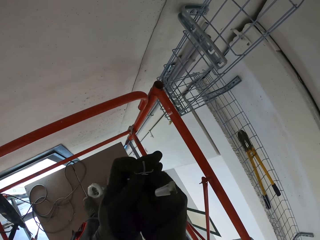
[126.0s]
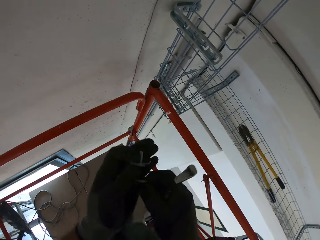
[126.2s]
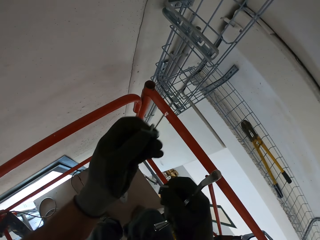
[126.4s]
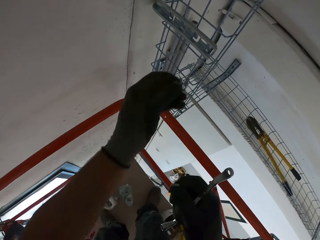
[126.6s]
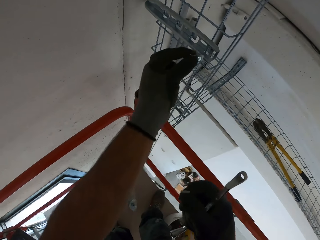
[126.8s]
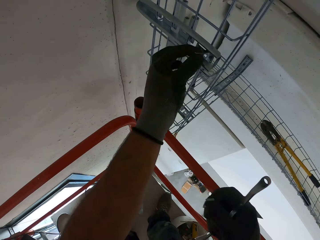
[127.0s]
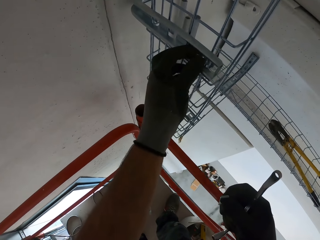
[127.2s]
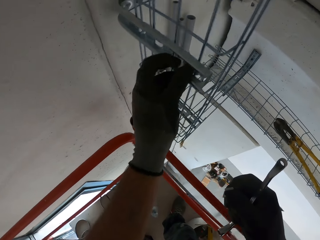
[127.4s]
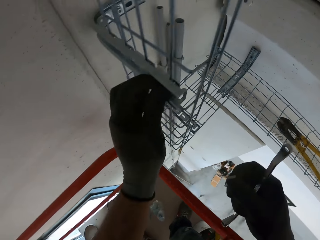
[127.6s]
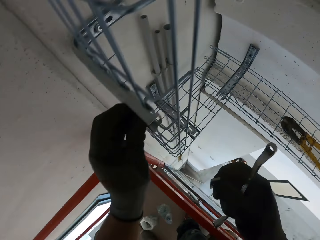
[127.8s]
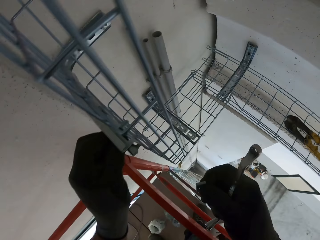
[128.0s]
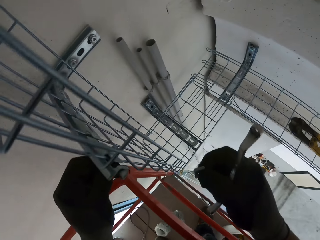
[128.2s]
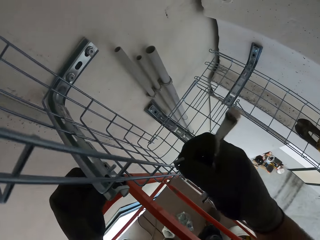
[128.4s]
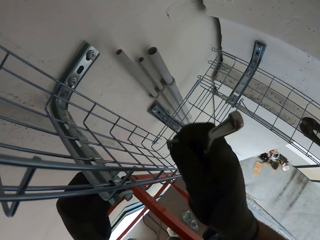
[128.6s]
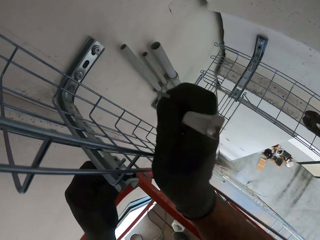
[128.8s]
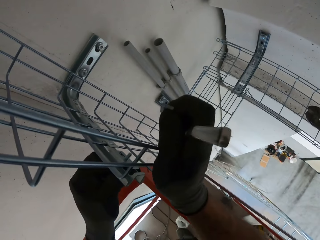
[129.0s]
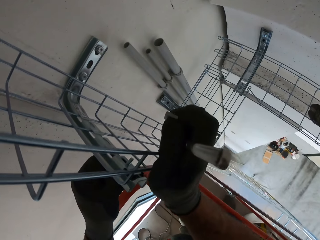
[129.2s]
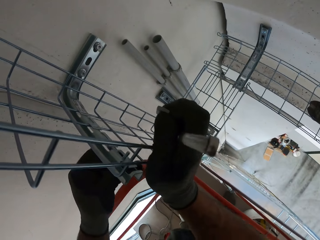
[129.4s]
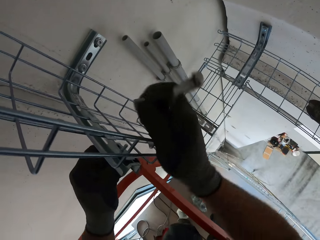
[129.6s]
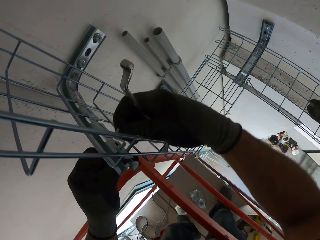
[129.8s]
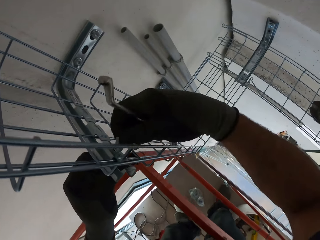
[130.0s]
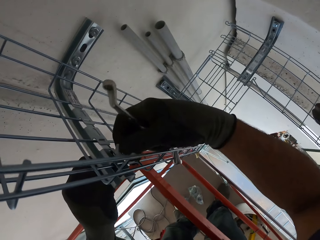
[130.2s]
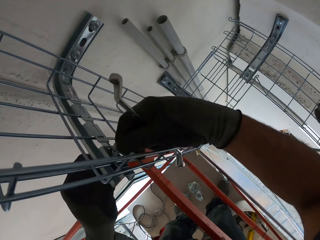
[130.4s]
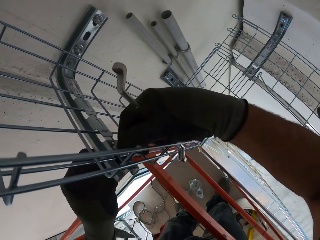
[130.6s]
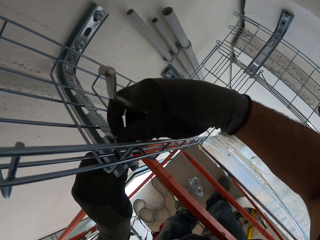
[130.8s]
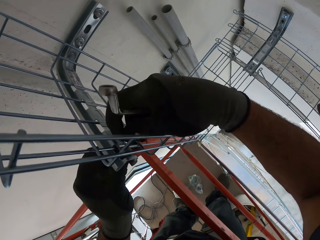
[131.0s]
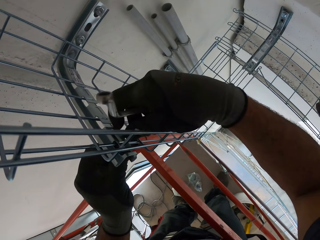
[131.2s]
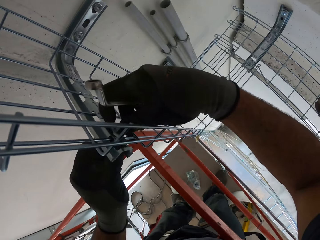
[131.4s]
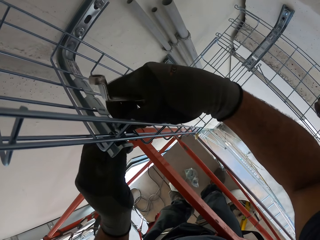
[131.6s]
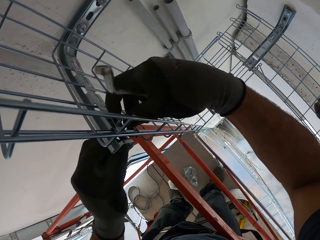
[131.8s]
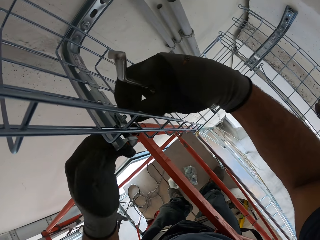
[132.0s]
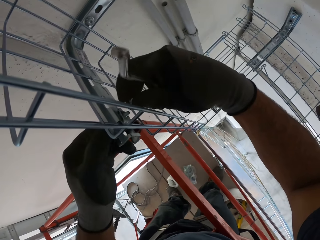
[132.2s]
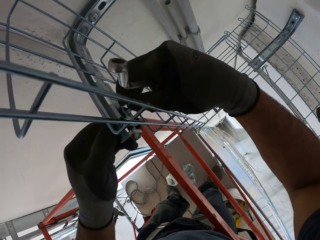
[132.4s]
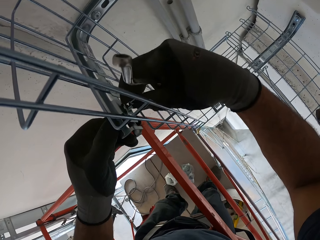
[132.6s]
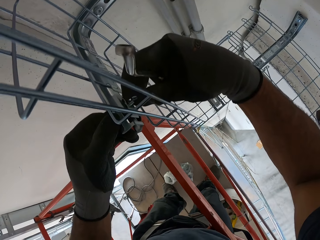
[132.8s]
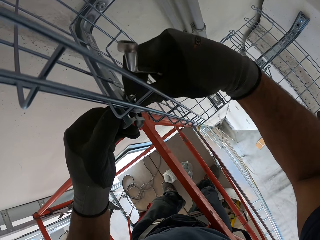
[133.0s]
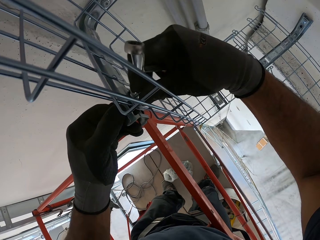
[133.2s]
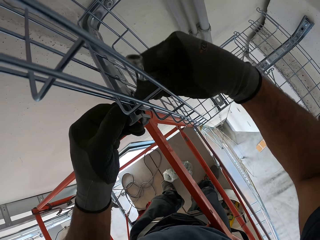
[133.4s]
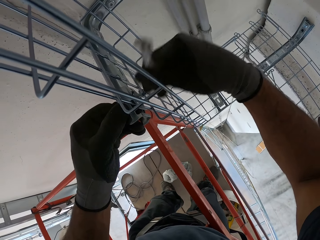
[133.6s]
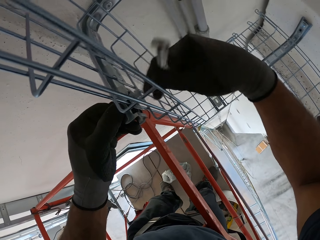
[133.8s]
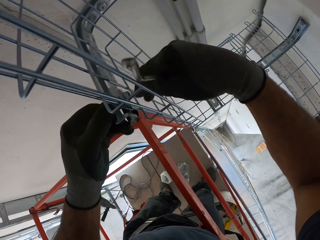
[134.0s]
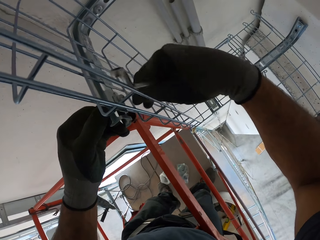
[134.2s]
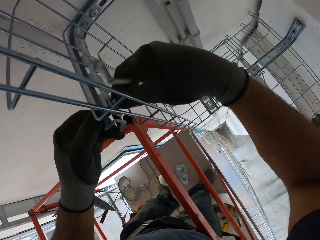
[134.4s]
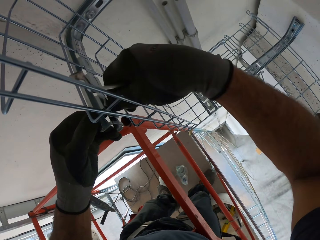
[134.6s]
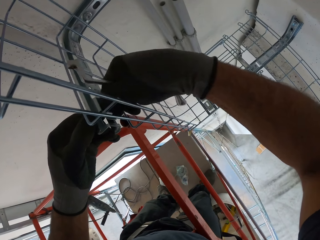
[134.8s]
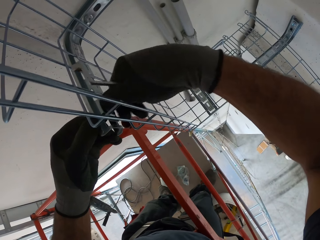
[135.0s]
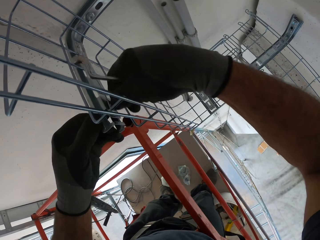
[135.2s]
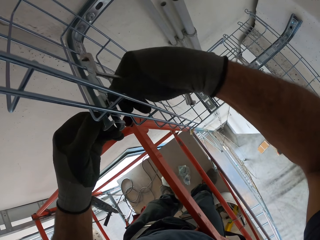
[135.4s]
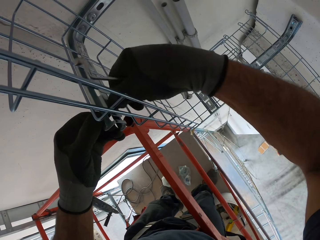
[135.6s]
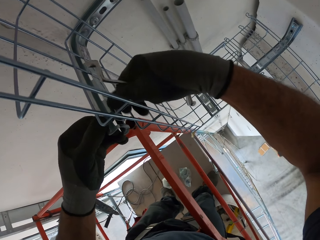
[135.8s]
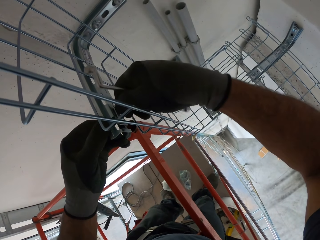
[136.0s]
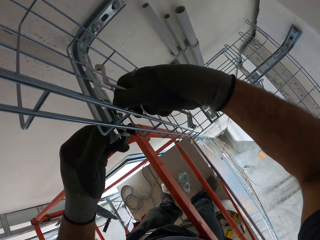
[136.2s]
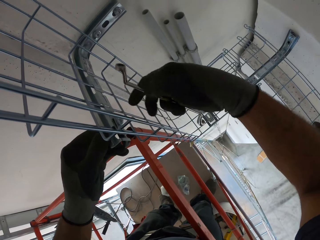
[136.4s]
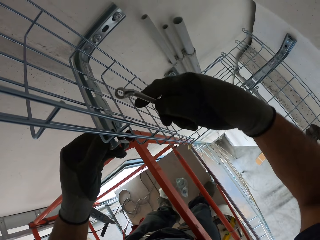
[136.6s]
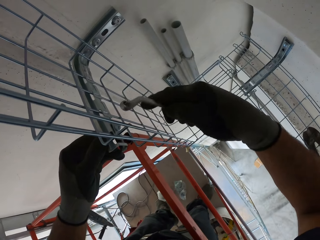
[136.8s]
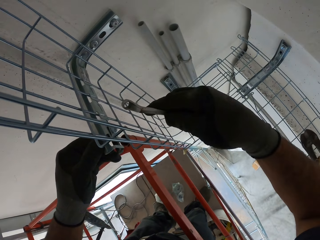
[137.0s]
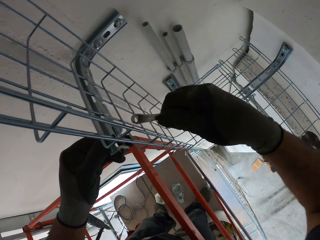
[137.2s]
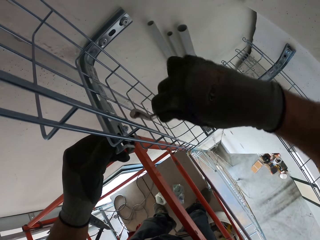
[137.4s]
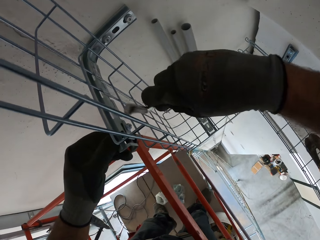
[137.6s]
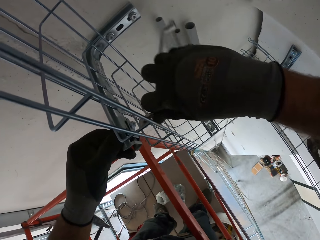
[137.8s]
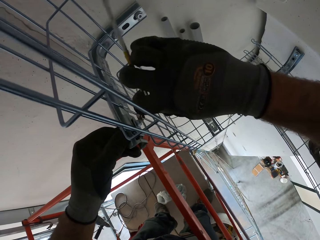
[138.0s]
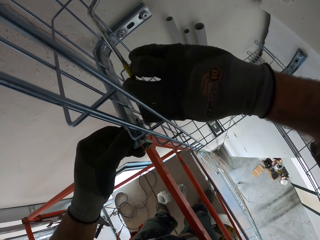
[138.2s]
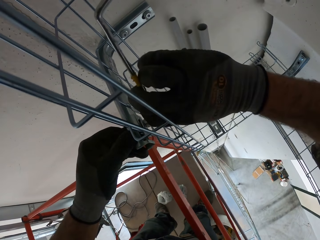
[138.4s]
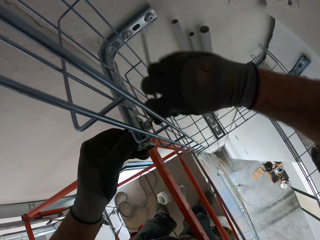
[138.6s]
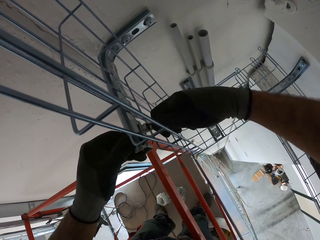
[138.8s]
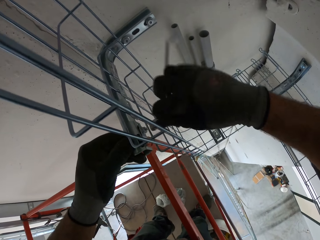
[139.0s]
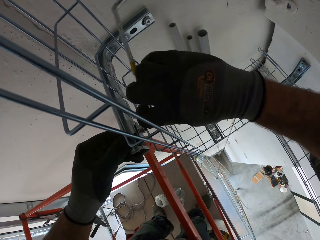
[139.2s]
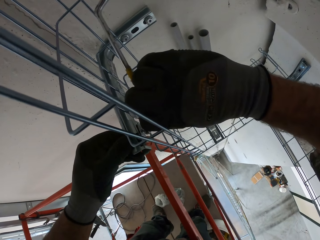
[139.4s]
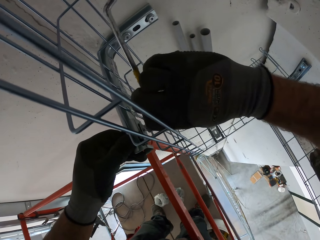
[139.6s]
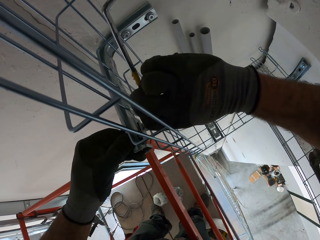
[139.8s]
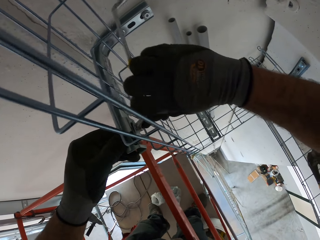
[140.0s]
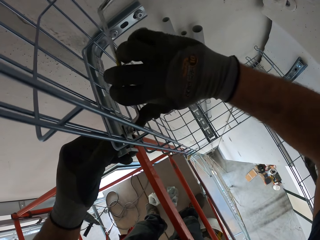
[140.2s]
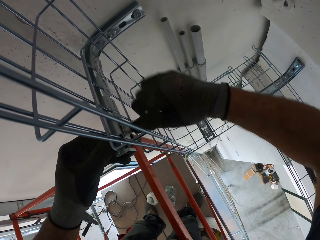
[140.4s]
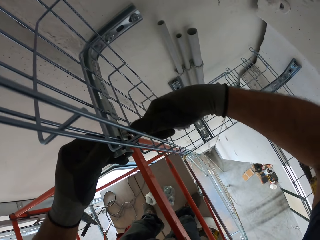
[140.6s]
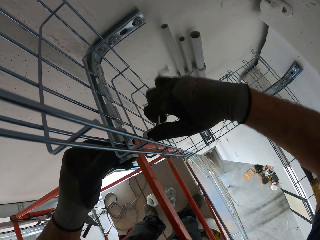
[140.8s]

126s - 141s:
The camera wearer puts a screw under a rack. They put a nut on the screw. They tighten the nut on the screw. They tighten the nut with a spanner.

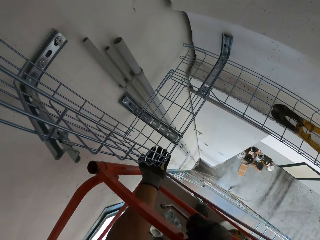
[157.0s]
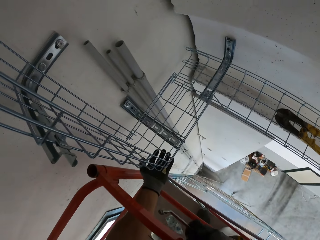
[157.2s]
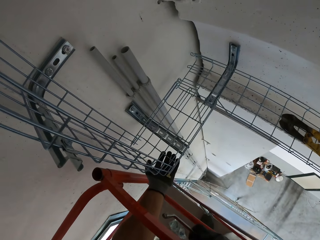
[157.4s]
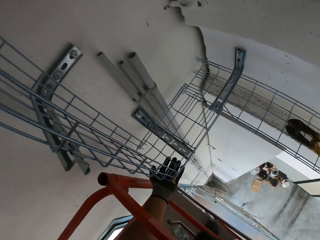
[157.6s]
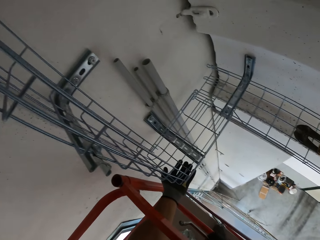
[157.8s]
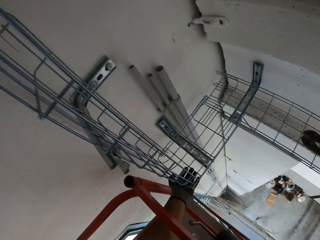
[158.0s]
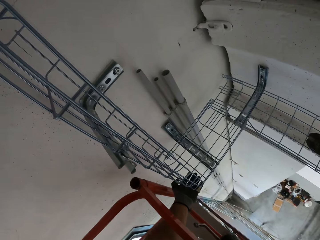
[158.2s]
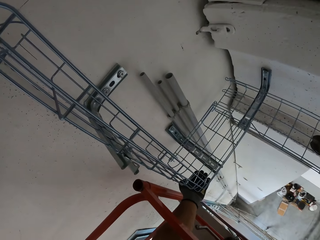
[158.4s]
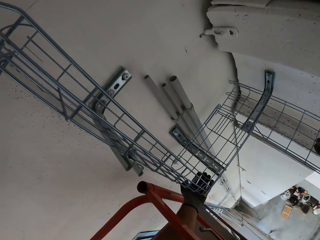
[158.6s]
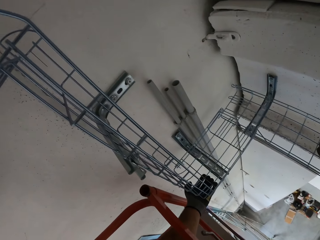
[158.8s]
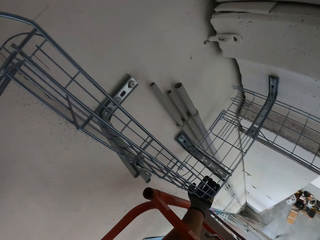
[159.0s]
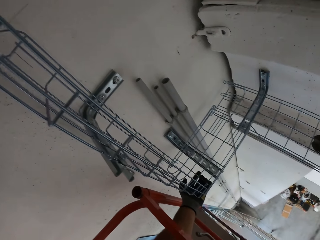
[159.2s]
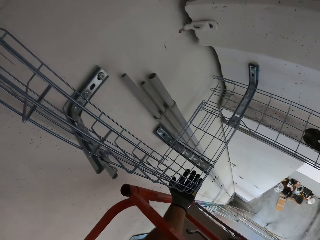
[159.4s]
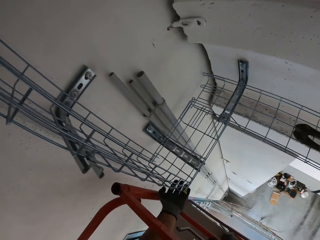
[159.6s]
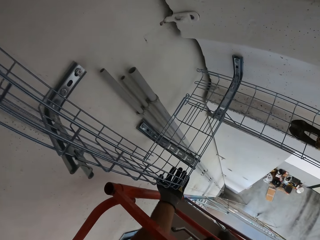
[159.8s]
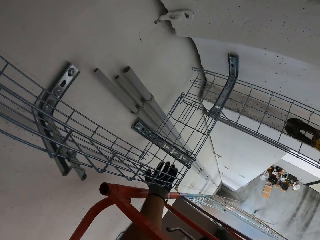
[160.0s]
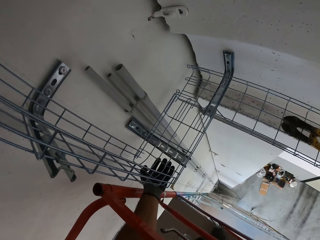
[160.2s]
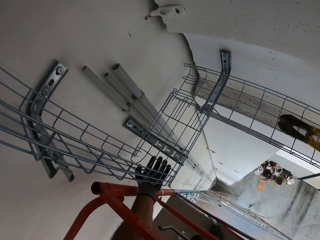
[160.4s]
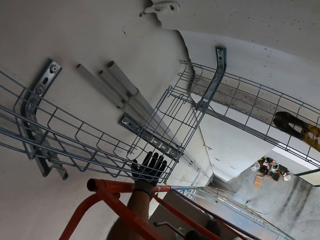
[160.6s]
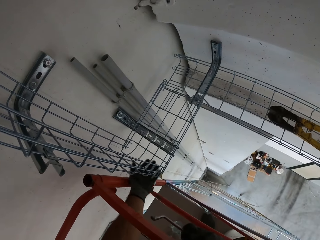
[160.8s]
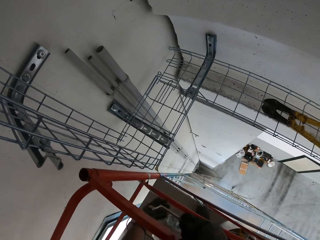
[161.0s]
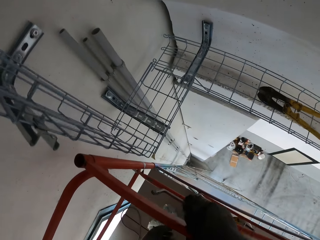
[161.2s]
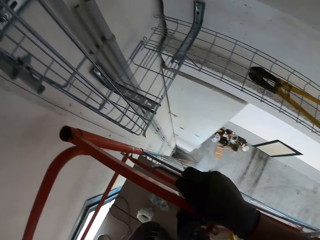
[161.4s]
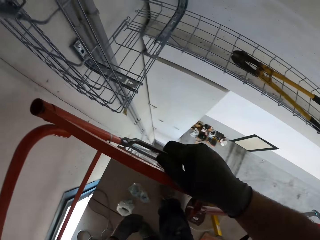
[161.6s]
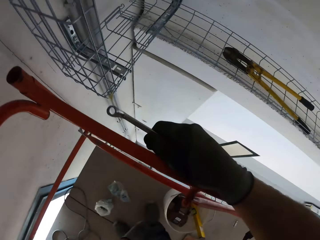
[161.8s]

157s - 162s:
The camera wearer pushes the wire mesh. They knock the rack with their hand.

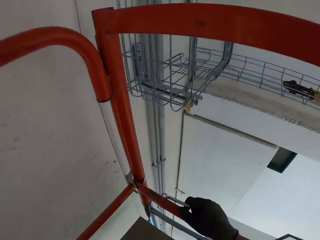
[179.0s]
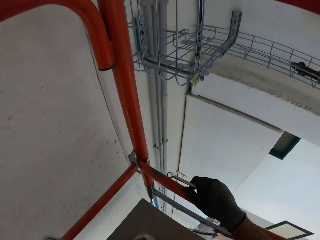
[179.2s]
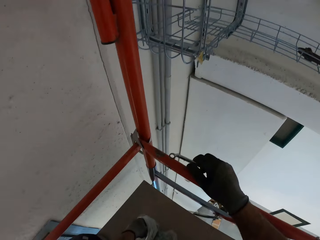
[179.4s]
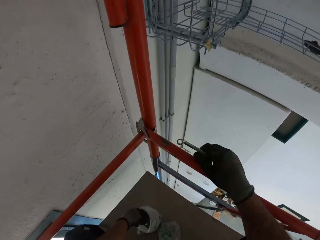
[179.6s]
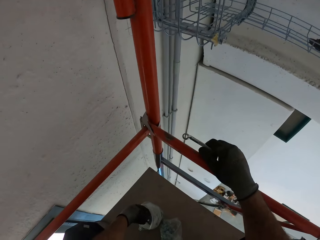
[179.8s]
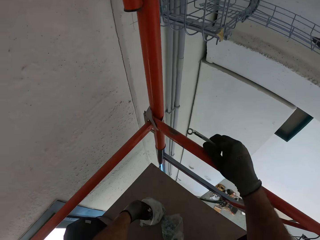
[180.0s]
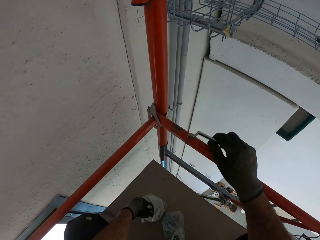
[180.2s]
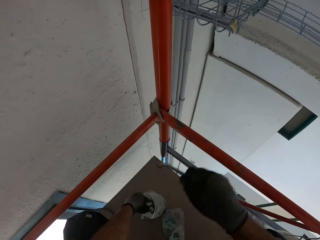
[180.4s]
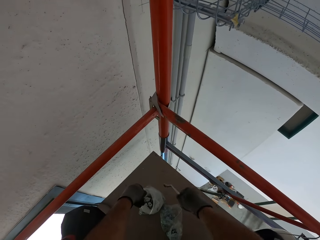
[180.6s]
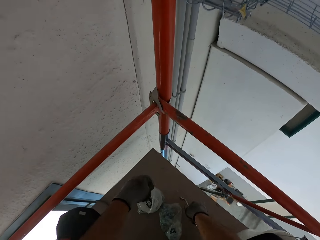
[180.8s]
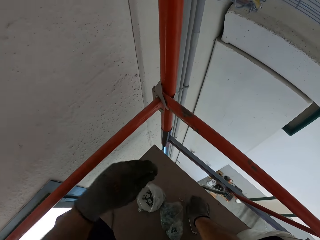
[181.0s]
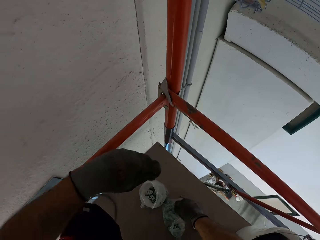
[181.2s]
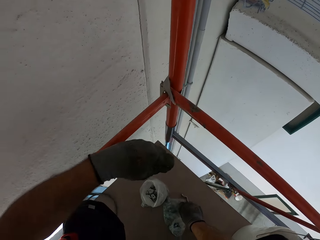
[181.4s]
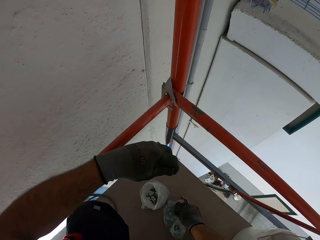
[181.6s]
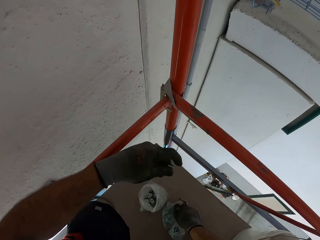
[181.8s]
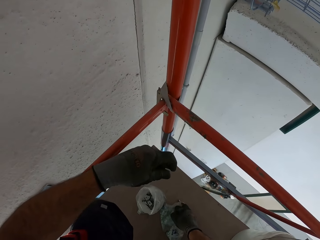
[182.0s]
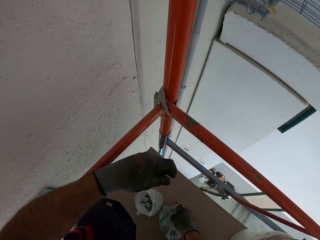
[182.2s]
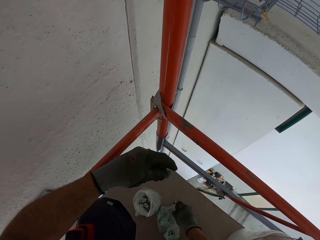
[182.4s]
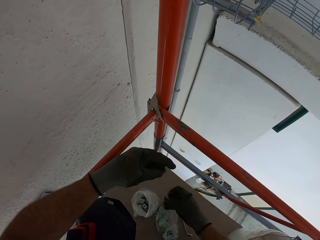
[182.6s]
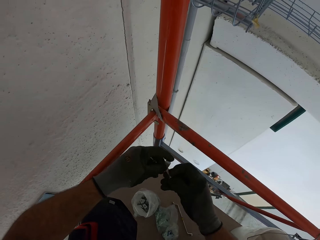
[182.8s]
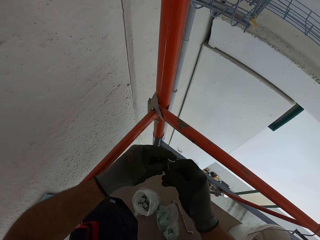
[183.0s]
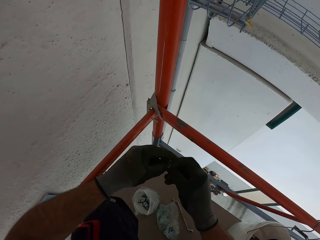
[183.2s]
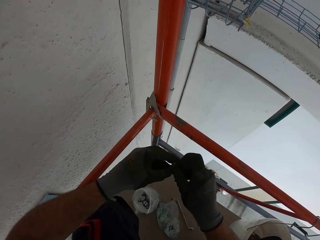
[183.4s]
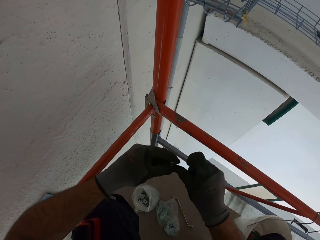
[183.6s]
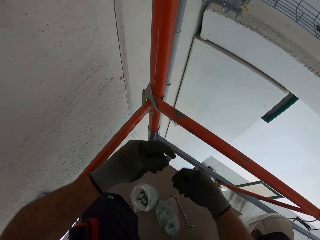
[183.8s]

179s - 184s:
The camera wearer picks up the screw holders. They take a screw and a nut.
